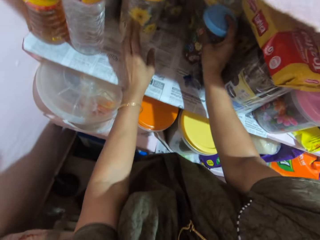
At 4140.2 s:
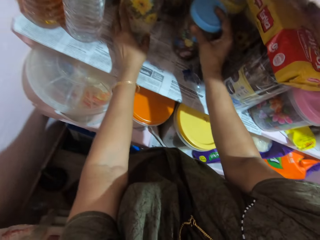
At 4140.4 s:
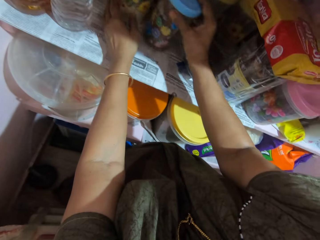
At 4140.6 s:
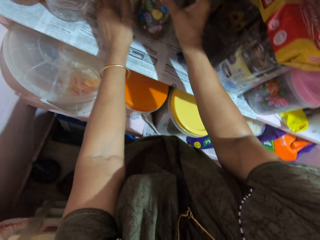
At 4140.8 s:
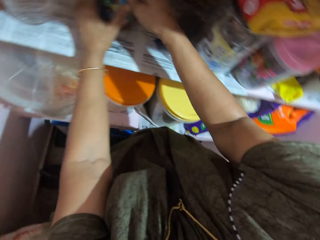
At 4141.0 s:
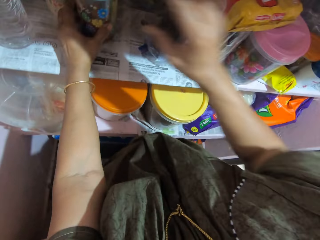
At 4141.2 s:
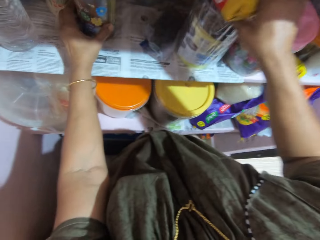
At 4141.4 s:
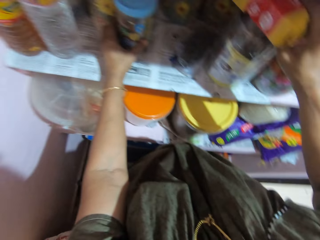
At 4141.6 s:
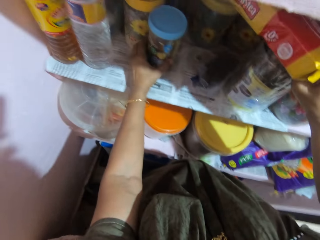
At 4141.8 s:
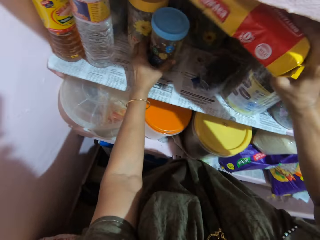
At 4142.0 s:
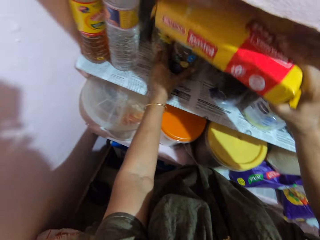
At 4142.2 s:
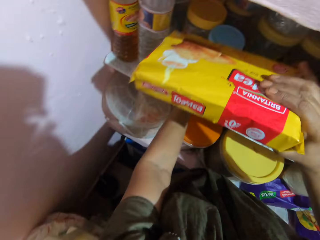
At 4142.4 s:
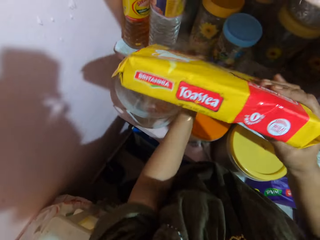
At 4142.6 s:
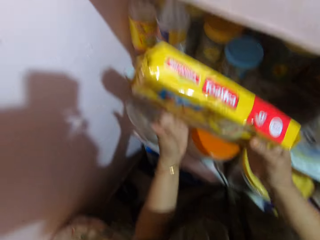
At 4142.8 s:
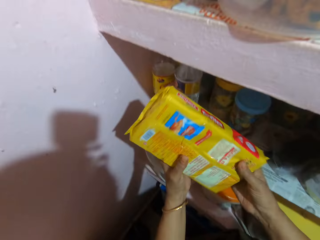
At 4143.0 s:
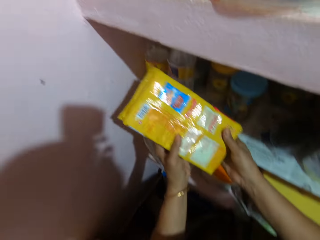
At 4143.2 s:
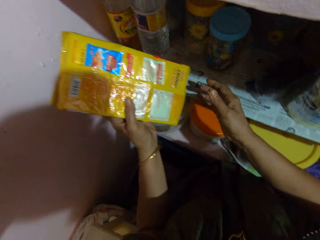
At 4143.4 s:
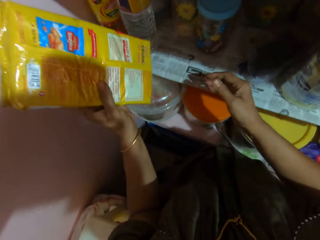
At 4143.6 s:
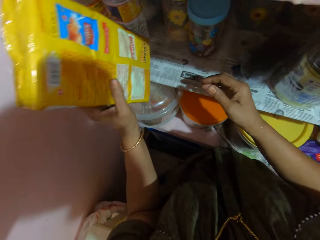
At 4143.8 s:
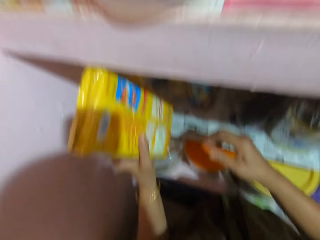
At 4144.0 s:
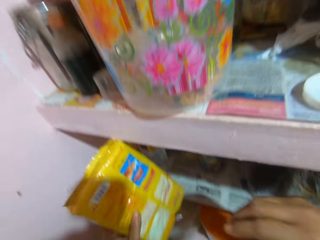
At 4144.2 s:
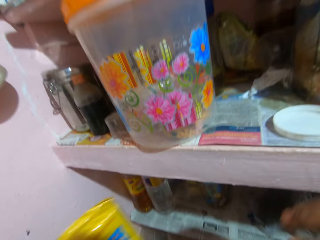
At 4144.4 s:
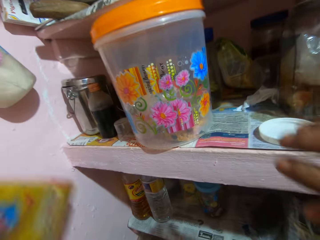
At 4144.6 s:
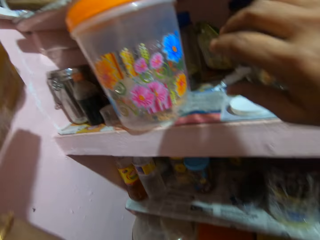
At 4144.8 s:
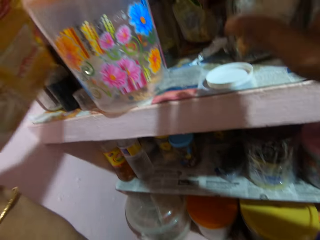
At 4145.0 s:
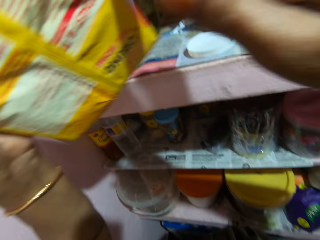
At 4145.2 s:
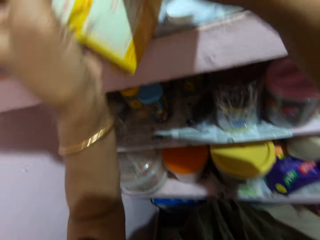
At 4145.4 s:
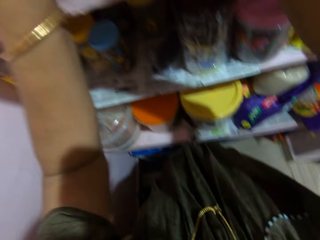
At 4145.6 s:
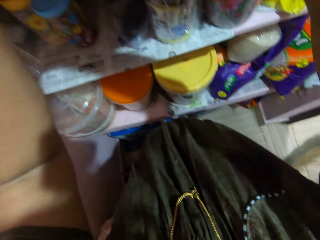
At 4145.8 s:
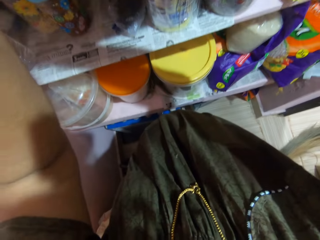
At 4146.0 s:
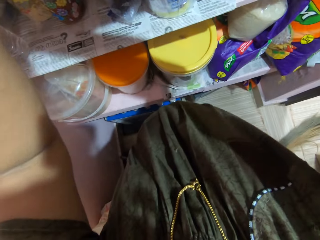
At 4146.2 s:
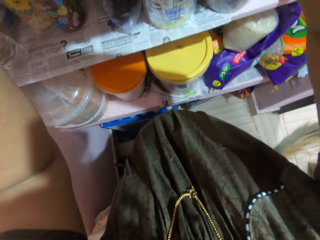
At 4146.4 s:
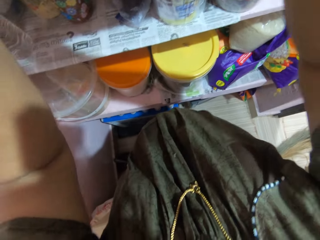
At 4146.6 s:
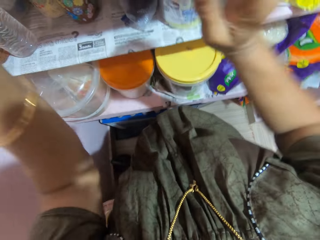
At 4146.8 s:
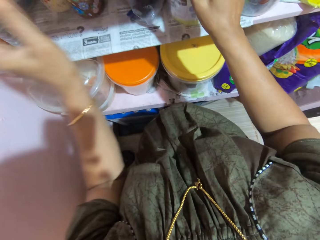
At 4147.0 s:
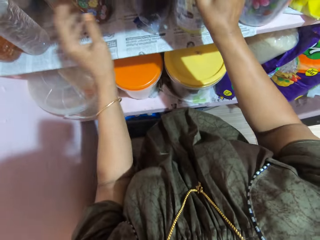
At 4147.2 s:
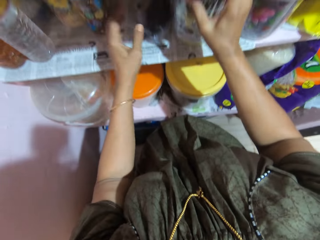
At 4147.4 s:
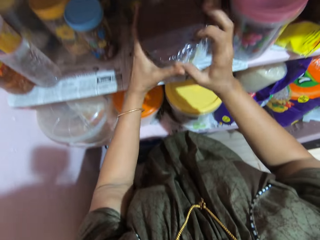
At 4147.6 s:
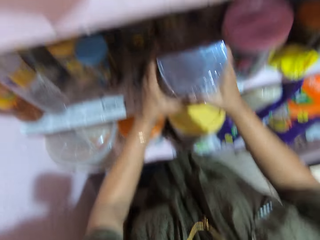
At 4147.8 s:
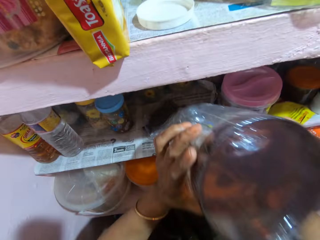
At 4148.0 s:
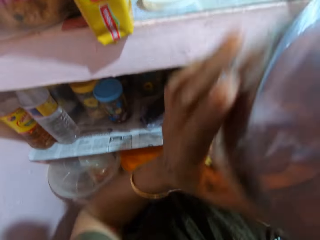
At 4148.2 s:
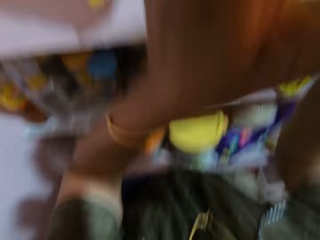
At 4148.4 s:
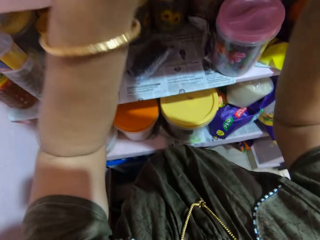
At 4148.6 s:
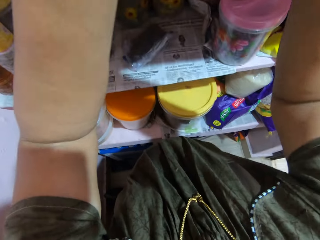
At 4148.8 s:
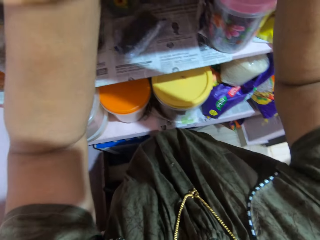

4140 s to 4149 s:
The camera wearer picks another plastic container from the shelf with her right hand. She places the fifth plastic container on the shelf. She picks a packet of biscuits from the shelf with her right hand. She transfers the packet of biscuits to her left hand. She places the packet of biscuits on the shelf. She picks another plastic container from the shelf with both hands.

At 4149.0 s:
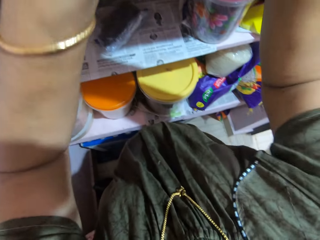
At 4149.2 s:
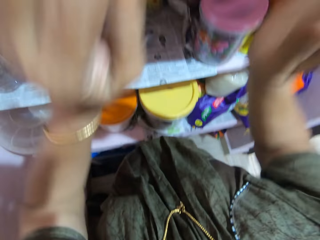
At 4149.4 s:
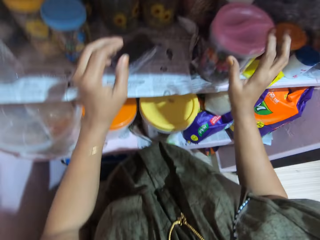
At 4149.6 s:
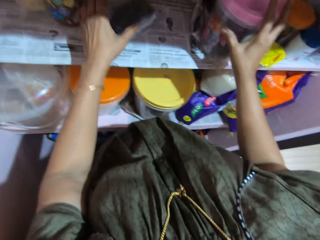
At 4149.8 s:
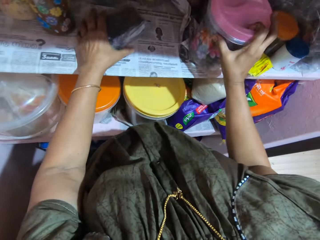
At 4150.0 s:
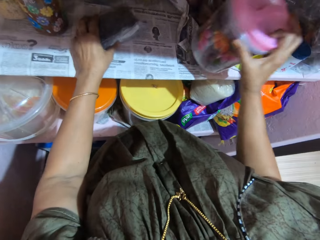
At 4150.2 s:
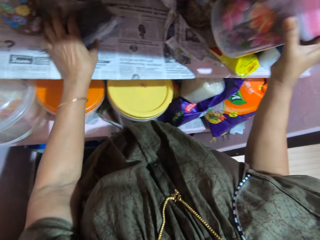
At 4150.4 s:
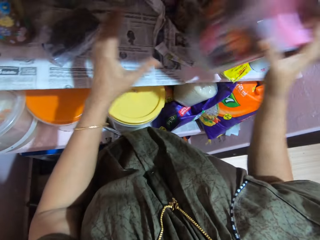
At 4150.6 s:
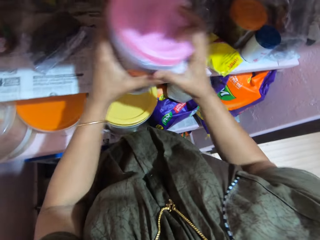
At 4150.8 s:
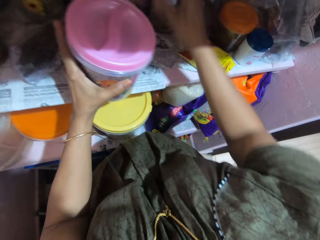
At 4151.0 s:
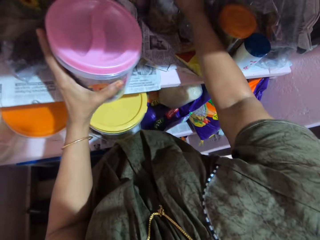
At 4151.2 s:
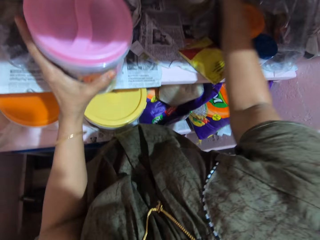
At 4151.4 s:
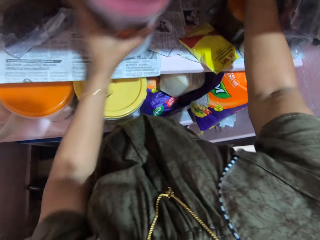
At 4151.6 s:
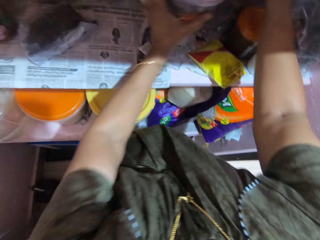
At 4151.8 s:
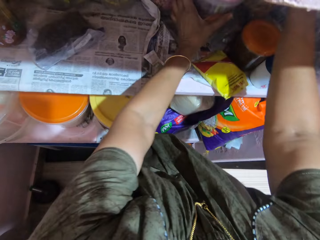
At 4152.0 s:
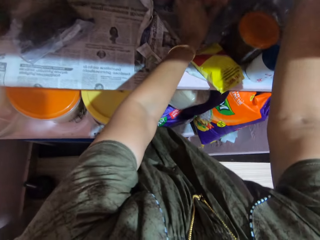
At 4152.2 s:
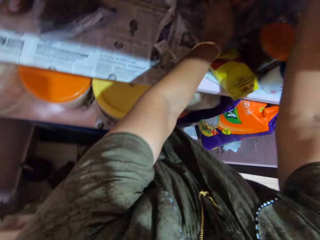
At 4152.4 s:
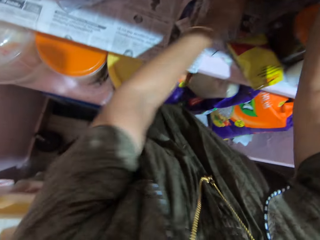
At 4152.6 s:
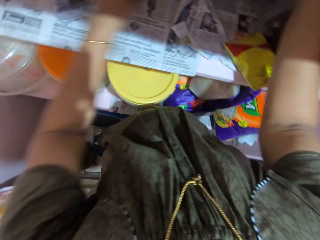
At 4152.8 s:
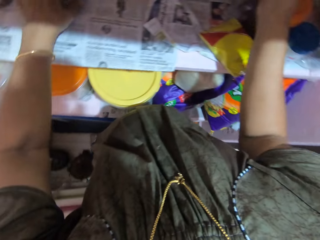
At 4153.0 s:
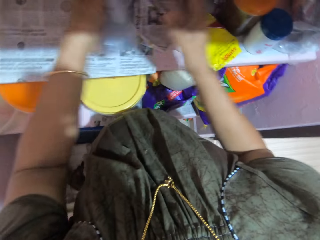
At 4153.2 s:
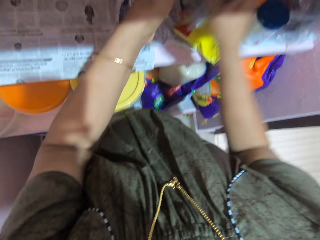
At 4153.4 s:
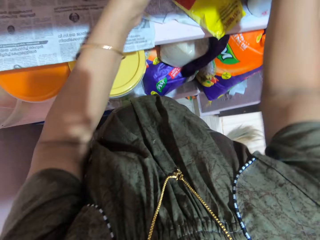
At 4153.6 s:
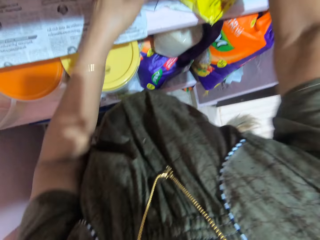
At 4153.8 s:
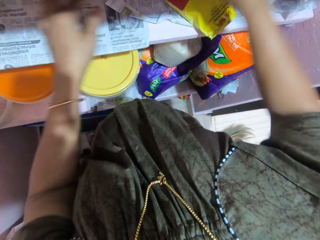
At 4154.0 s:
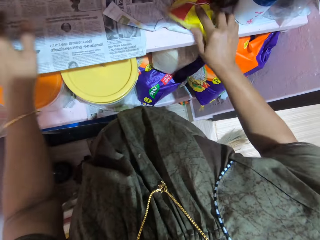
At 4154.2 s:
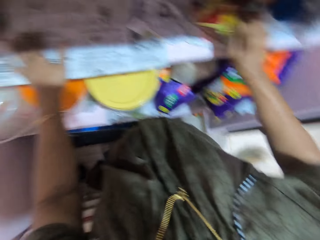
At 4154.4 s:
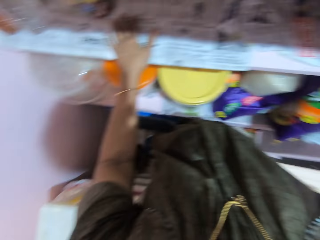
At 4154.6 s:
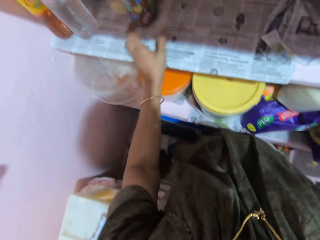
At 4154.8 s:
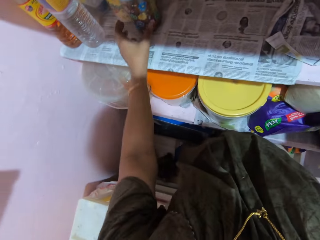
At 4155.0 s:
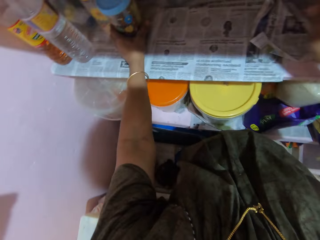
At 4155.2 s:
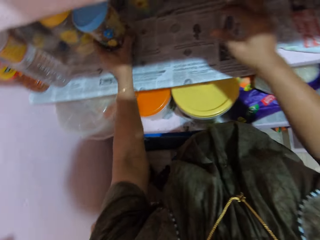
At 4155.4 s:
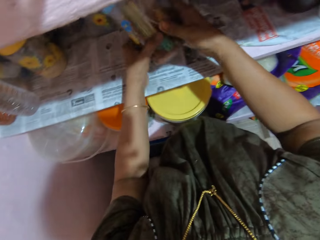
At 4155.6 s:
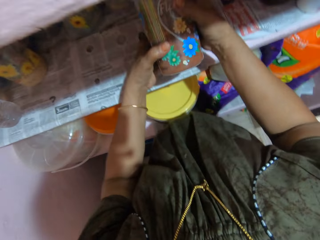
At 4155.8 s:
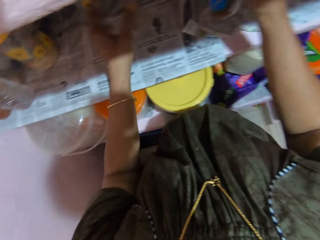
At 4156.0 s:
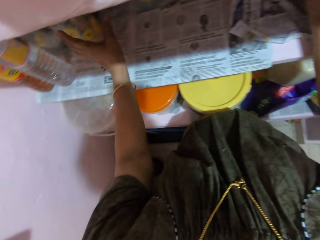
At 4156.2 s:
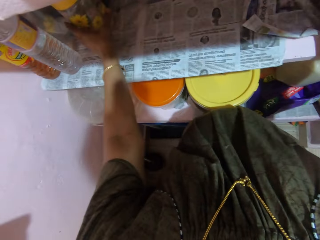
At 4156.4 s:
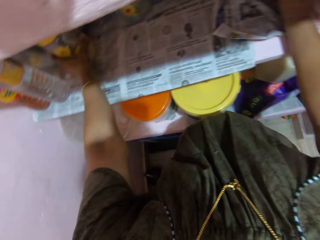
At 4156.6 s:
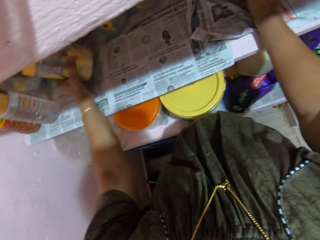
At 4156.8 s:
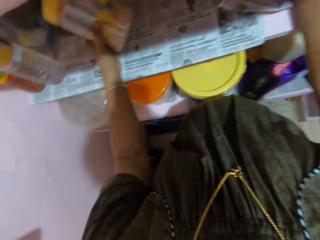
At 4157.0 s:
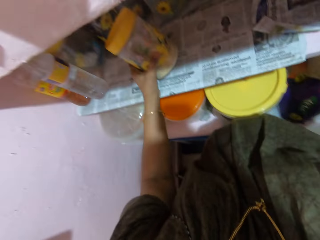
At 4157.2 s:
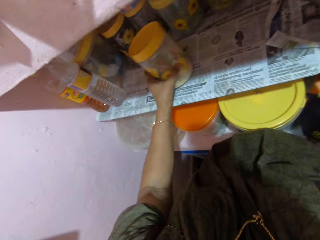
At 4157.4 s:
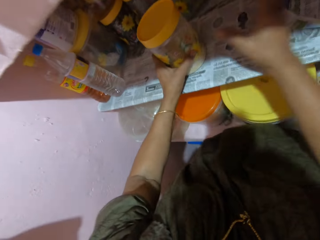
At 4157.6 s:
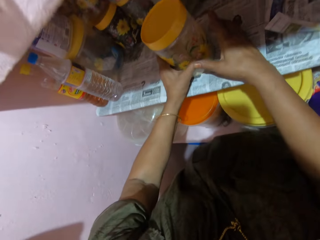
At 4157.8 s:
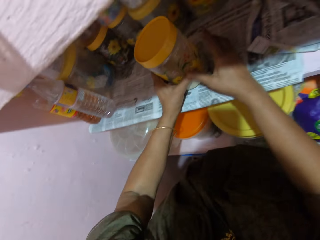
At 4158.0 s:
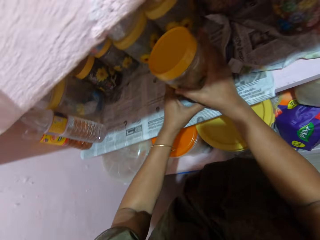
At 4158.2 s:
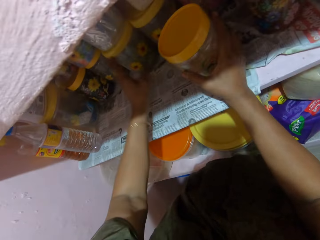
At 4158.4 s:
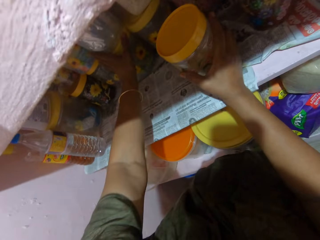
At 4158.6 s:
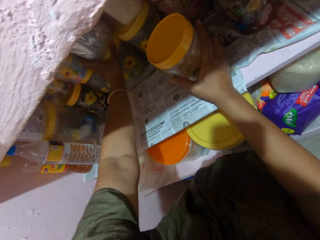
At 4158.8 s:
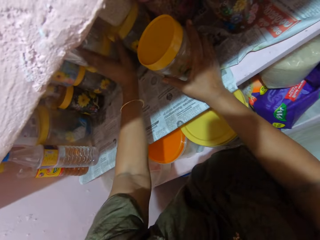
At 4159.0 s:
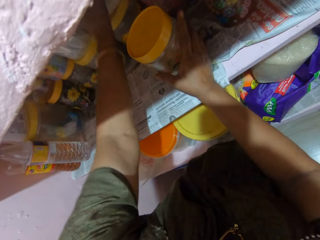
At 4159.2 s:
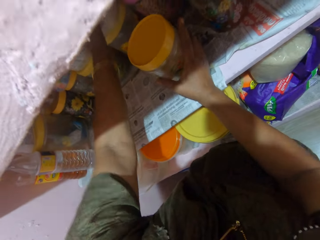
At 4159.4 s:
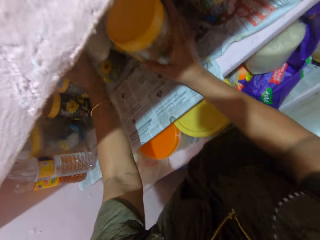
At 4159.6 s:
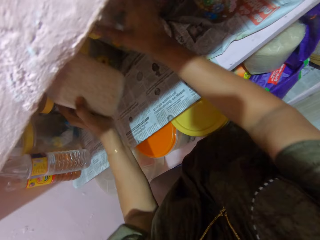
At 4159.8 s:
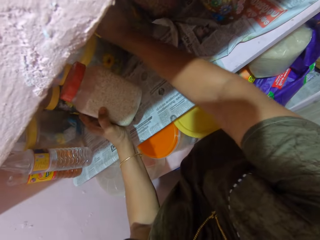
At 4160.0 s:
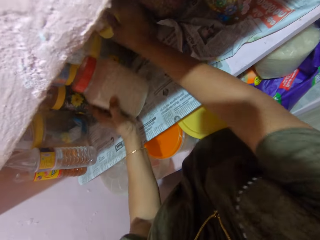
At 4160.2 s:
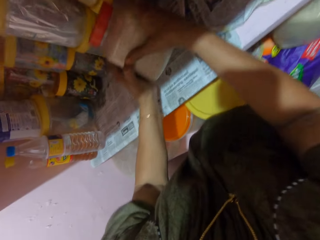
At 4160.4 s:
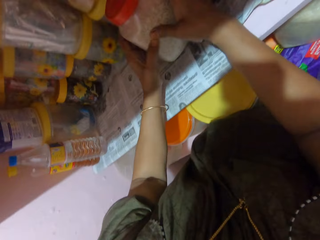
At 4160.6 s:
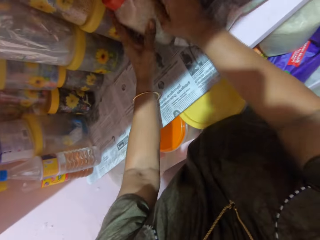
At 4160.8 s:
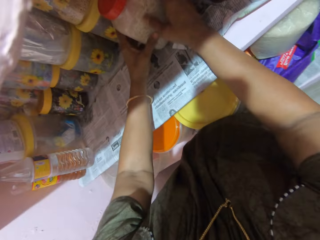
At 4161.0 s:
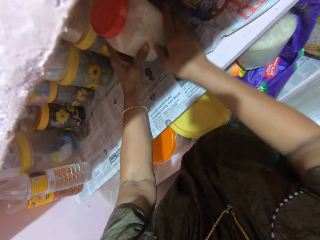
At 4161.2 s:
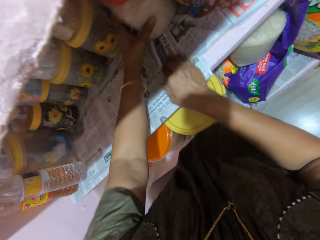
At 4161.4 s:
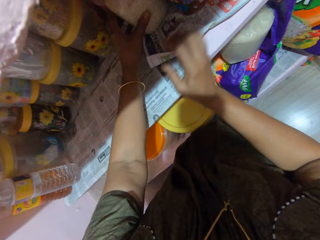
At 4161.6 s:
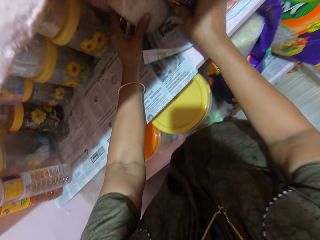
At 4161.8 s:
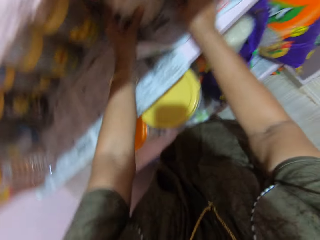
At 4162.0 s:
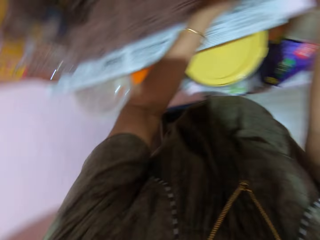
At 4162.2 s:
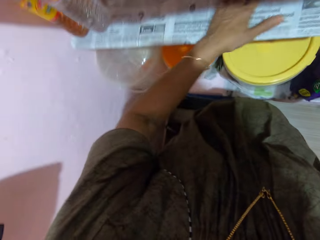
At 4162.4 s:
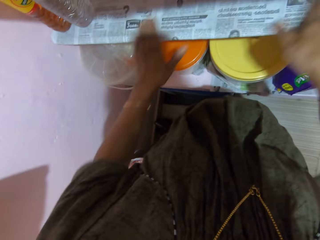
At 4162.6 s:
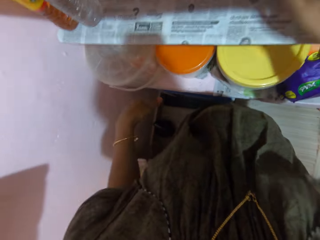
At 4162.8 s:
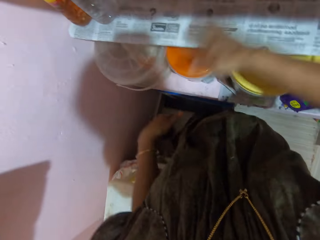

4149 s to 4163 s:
The camera wearer places the sixth plastic container on the shelf. She picks another plastic container, from the shelf, with her right hand. She arranges the tins on the kitchen shelves. She transfers the plastic container to her left hand. She moves another plastic container, from the shelf, with her right hand. She places the seventh plastic container on the shelf. She picks another packet of biscuits, from the shelf, with her left hand. She transfers the second packet of biscuits to her right hand. She picks a packet of peanuts with her right hand. She places the packet of peanuts on the shelf. She picks another plastic container, from the shelf, with her left hand. She transfers the eighth plastic container to her right hand. She drops the plastic container on the shelf. She moves another plastic container, on the shelf, with her left hand. She transfers the ninth plastic container to her right hand. She picks another plastic container, from the shelf, with her left hand. She replaces the tenth plastic container, with the ninth one, on the shelf. She places the tenth plastic container on the shelf.
